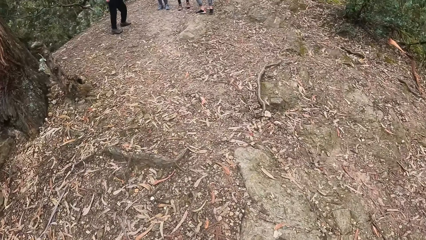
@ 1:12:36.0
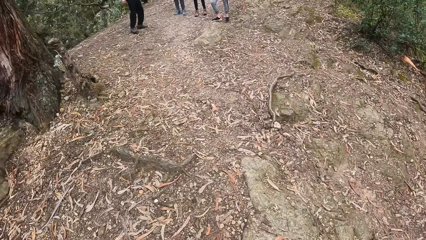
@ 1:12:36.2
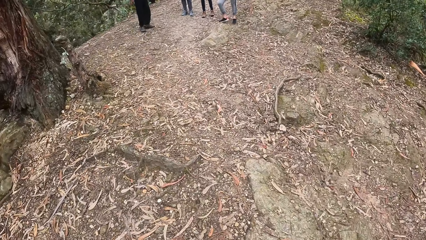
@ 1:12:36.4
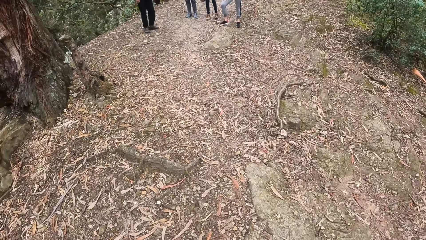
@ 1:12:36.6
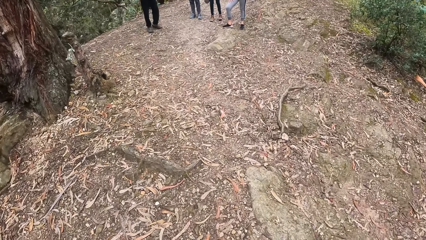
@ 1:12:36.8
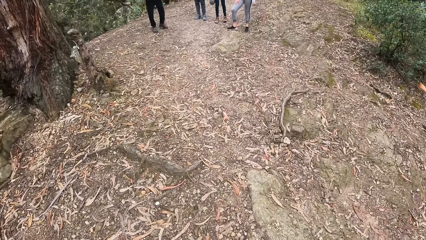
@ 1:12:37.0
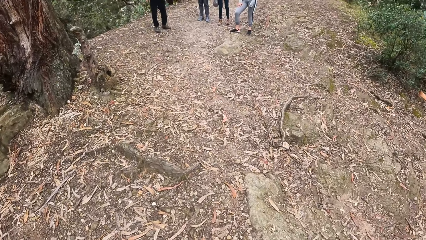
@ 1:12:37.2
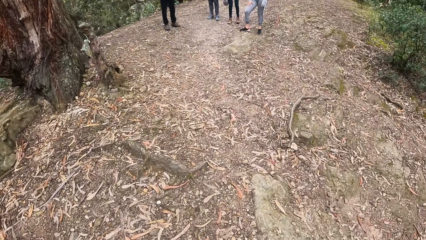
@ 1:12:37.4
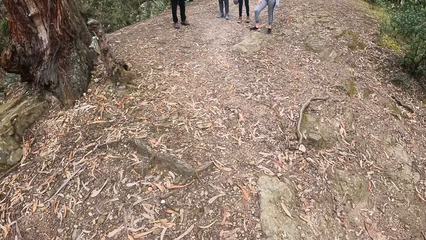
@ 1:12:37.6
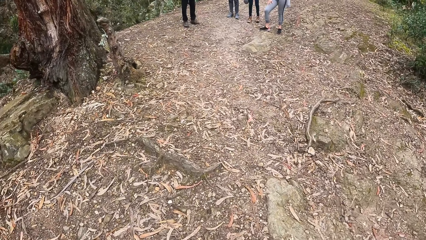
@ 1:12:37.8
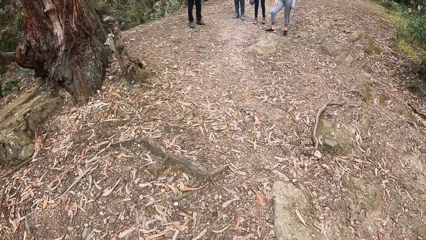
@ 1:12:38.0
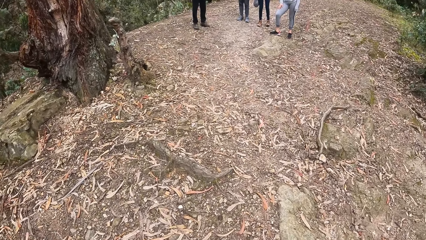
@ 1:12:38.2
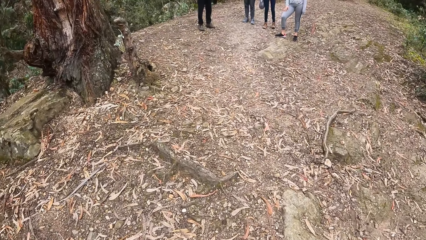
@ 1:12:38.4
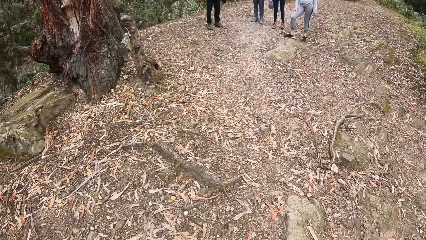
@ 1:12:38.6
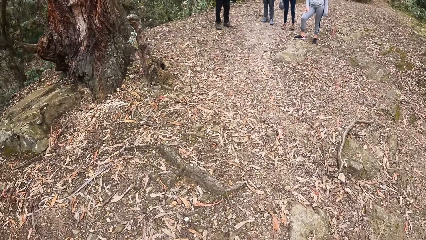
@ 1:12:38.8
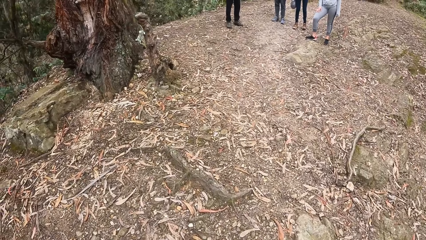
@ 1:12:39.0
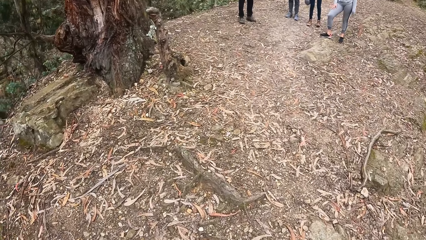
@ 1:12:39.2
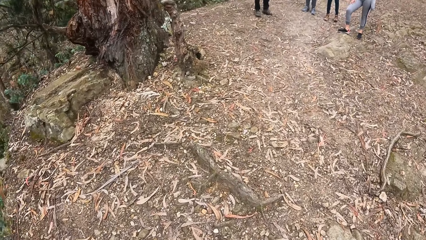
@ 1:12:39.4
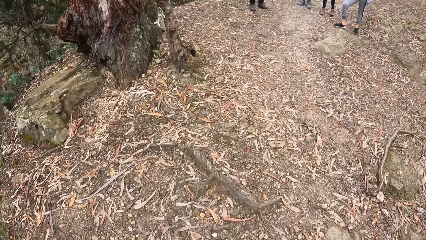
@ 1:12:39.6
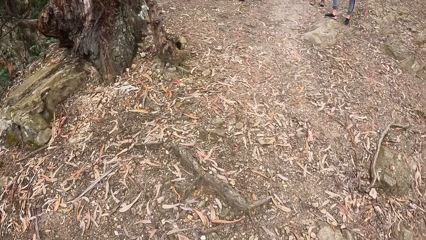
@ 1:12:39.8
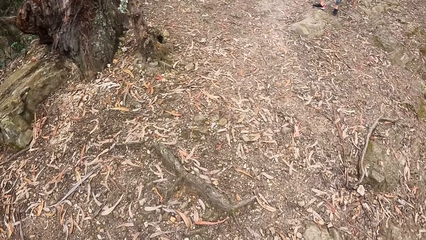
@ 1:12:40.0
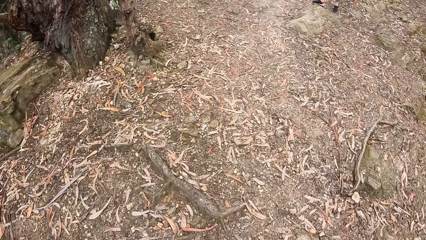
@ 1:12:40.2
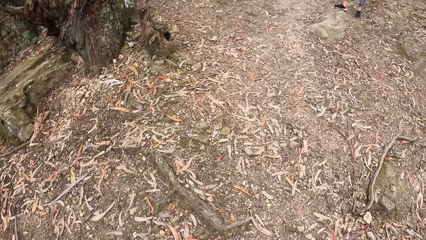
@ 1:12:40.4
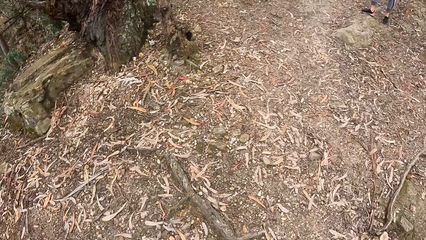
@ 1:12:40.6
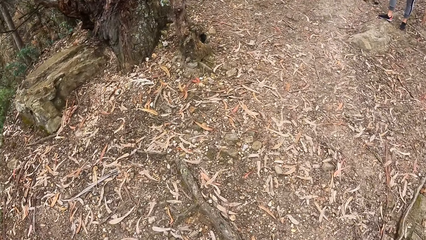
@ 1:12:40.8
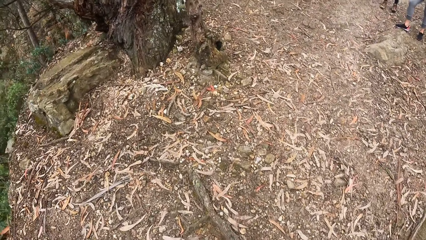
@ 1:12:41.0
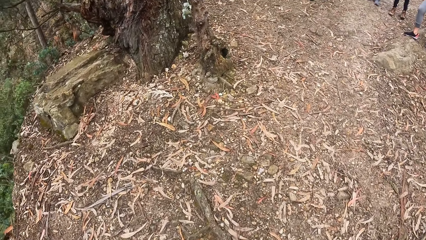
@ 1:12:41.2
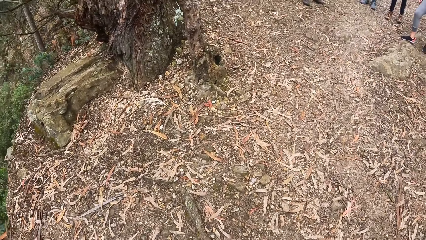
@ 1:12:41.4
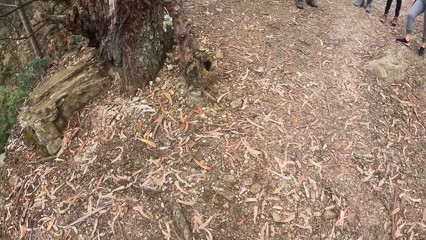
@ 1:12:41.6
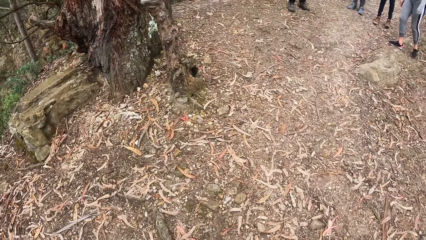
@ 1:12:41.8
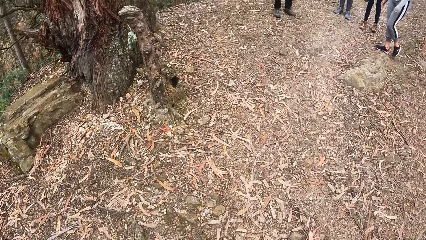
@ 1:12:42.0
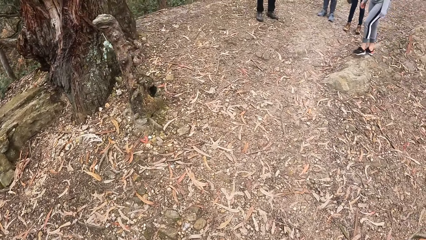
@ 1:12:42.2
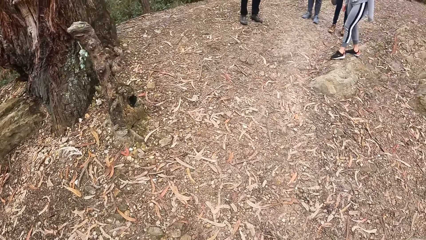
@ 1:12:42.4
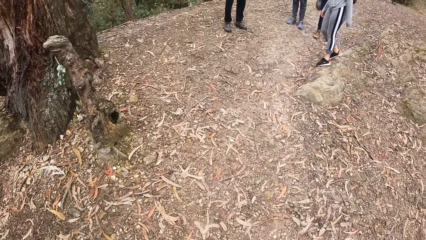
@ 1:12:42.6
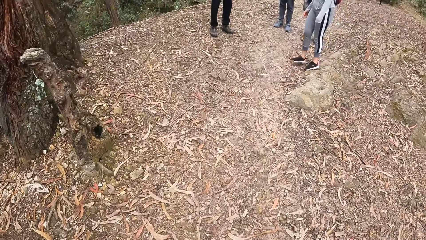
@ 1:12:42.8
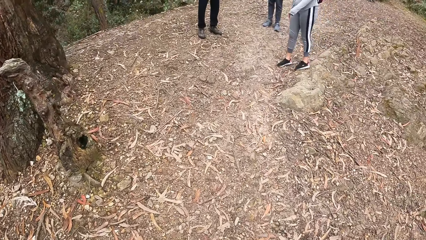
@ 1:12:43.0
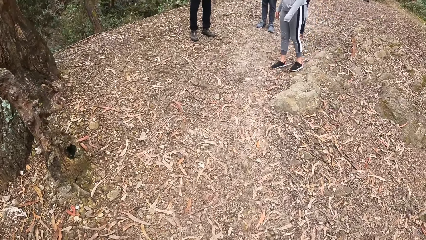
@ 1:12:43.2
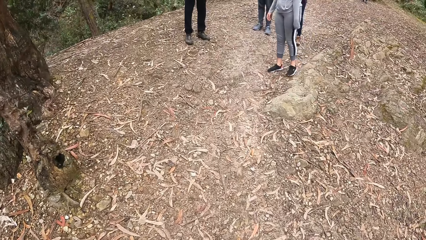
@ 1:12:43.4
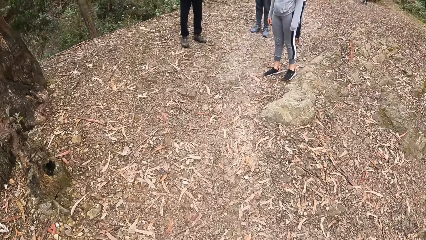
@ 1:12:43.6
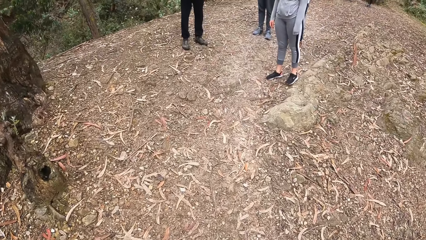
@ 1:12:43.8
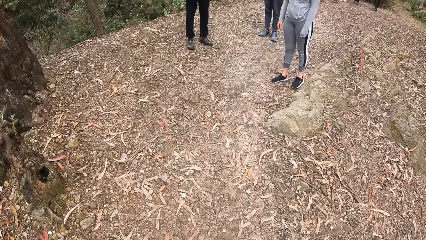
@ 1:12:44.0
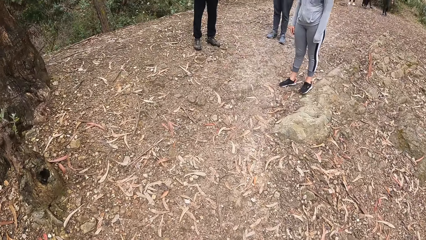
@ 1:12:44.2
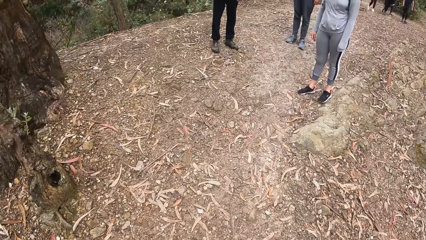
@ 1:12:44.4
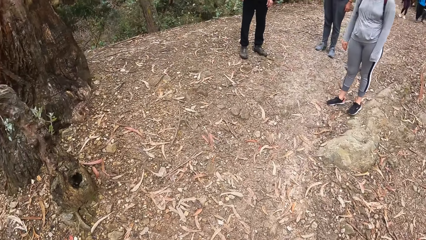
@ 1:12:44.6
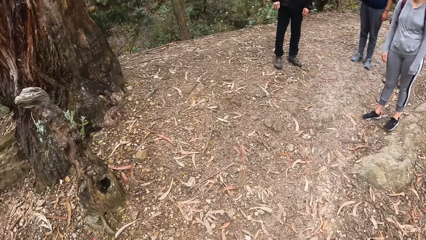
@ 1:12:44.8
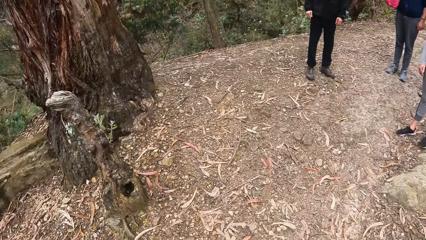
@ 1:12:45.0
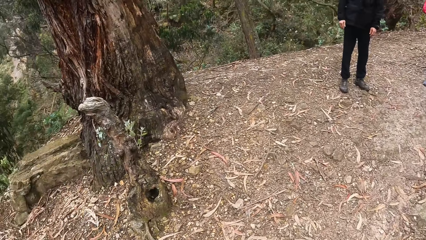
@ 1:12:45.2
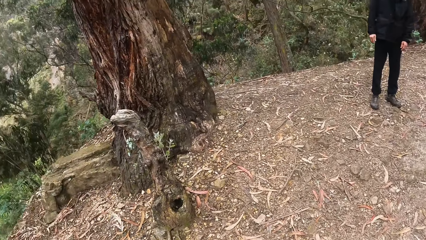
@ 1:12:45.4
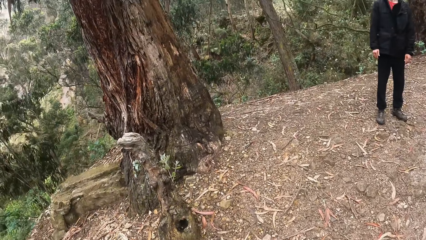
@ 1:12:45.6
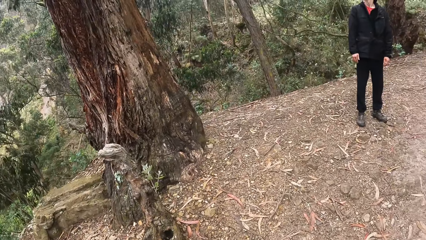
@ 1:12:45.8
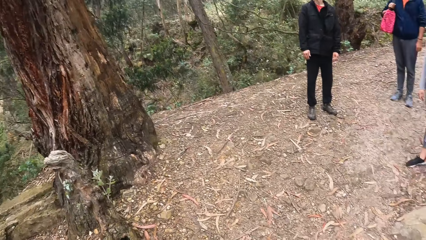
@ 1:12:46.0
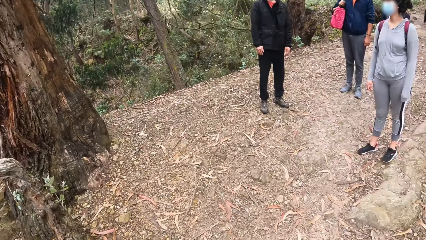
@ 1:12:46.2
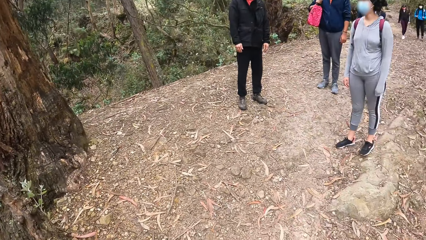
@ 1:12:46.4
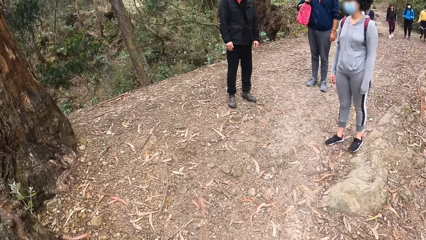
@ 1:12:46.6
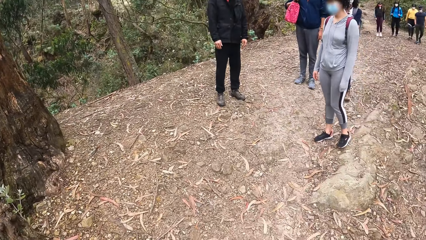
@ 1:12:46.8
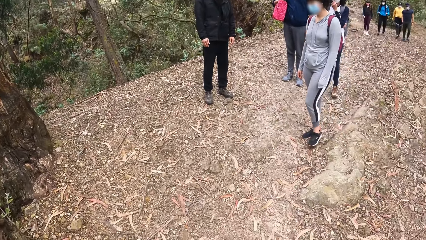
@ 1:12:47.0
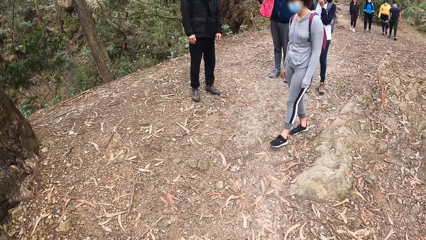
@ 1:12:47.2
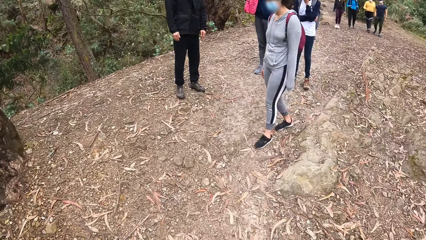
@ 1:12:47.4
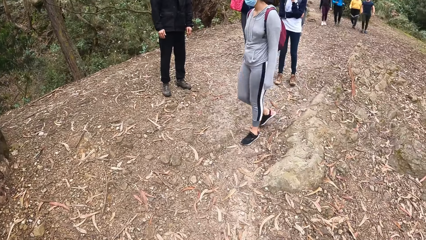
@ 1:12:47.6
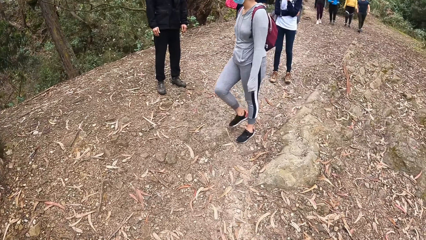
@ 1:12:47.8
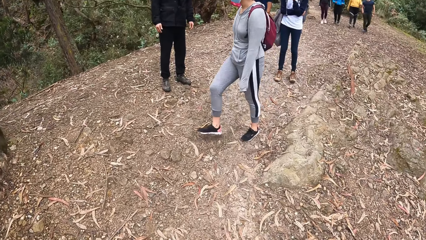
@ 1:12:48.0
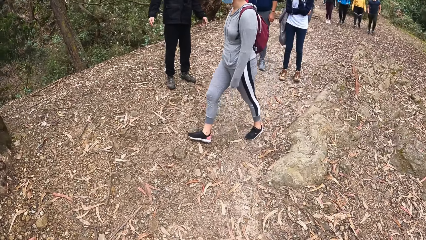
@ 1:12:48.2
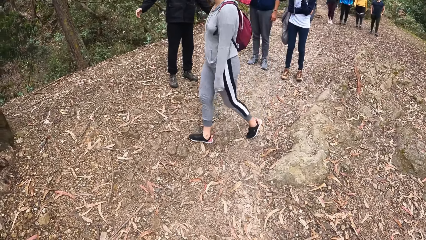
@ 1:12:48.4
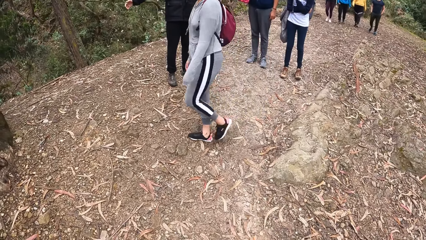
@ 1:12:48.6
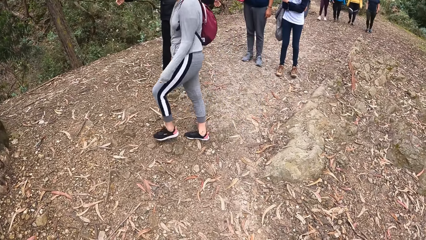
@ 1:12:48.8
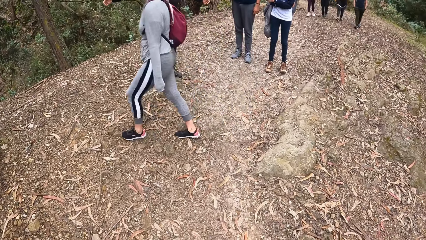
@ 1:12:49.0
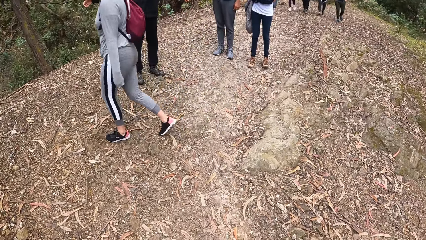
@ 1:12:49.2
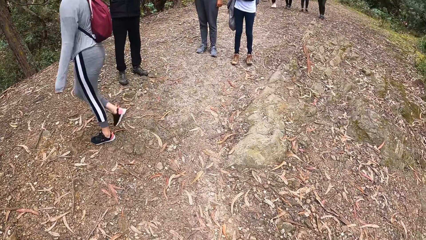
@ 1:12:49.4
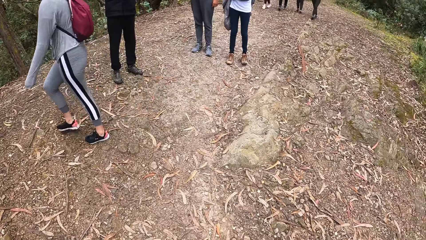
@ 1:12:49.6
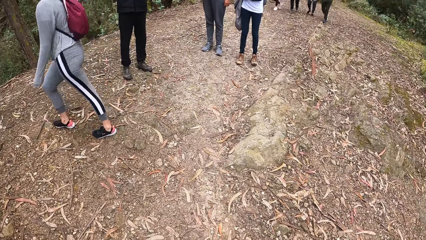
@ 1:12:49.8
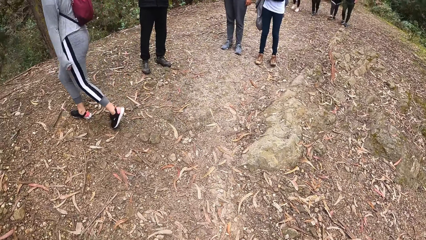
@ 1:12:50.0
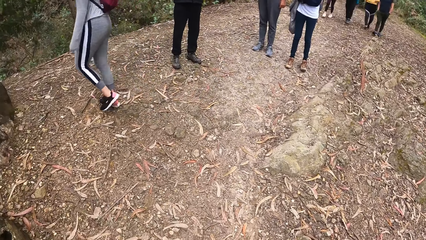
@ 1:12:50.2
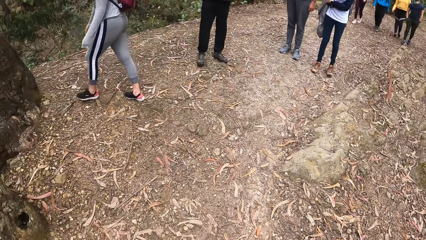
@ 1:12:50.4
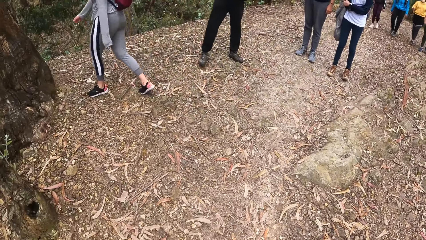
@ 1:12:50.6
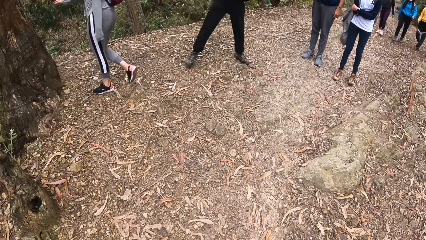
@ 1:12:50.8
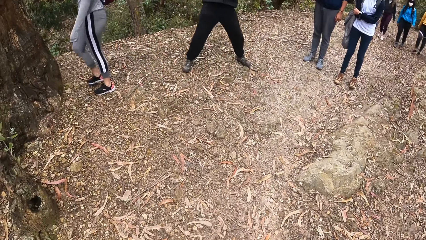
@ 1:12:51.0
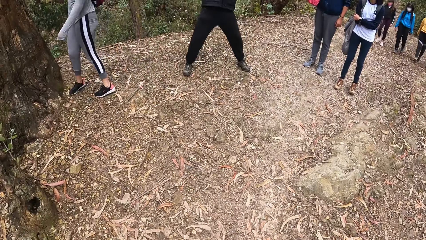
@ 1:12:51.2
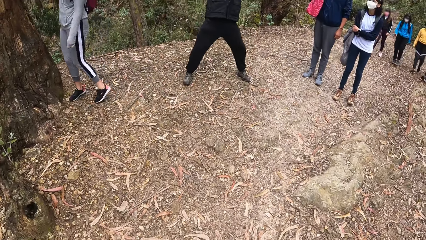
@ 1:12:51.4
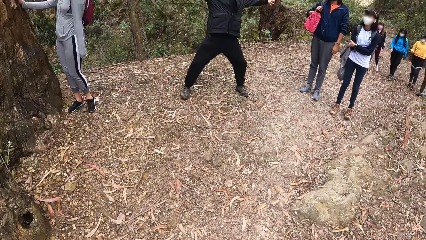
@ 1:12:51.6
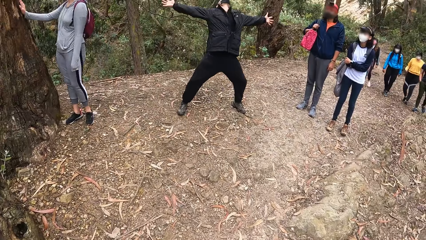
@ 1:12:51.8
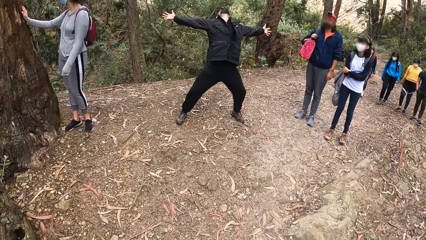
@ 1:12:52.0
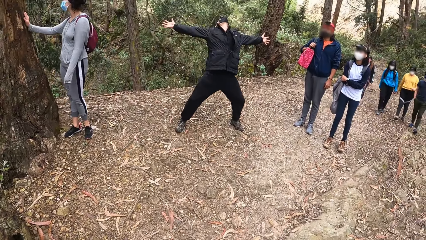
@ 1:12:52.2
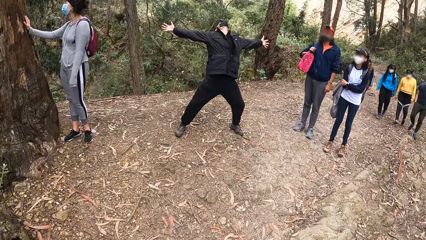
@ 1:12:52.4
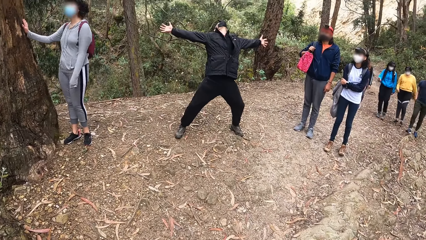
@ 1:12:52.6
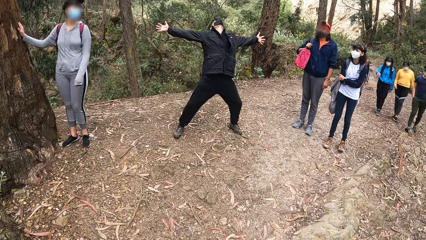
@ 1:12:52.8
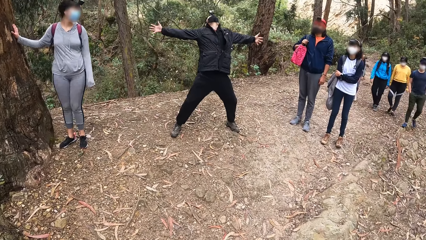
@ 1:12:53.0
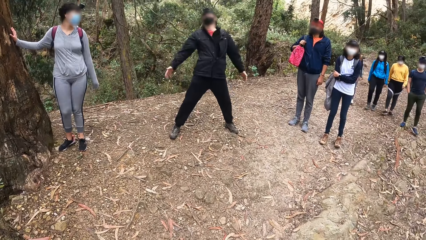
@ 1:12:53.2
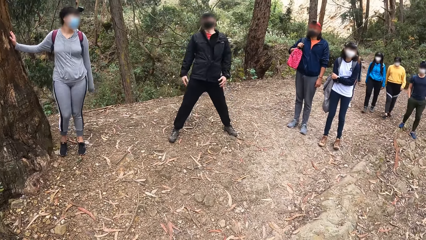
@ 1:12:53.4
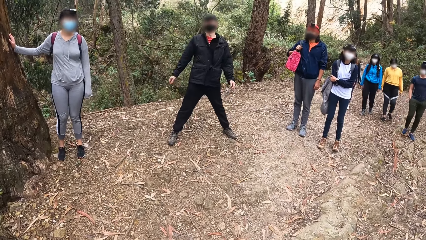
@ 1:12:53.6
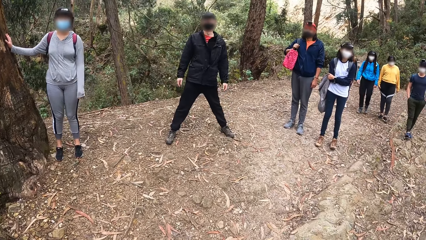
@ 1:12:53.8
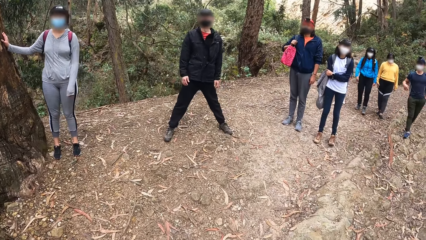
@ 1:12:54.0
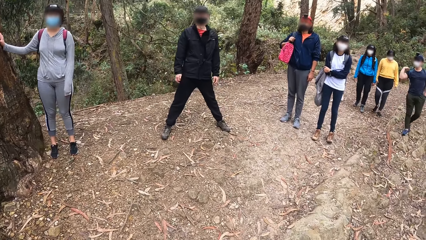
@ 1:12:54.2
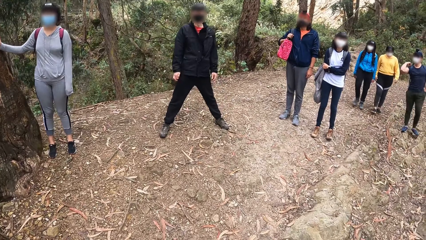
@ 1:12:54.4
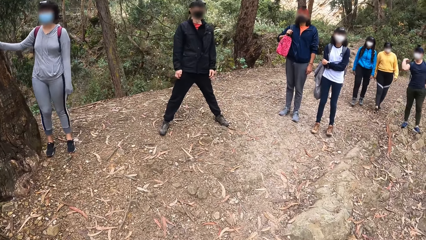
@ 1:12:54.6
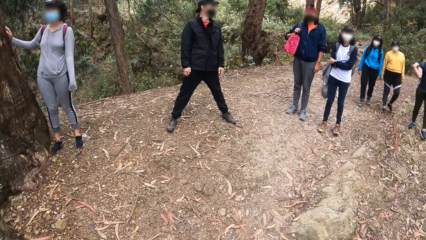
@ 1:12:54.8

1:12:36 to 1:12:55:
The camera wearer turns. They walk on a trail. The man converses with a man and a woman. Another woman touches a tree with her right hand.
